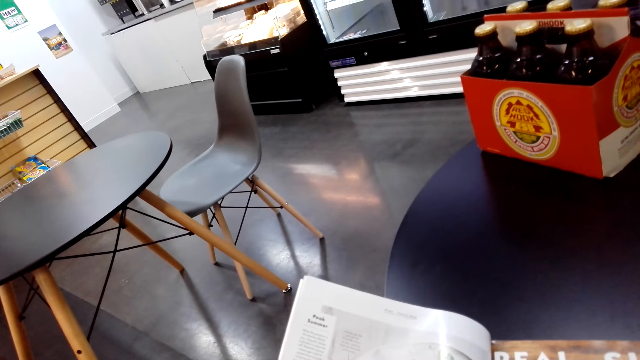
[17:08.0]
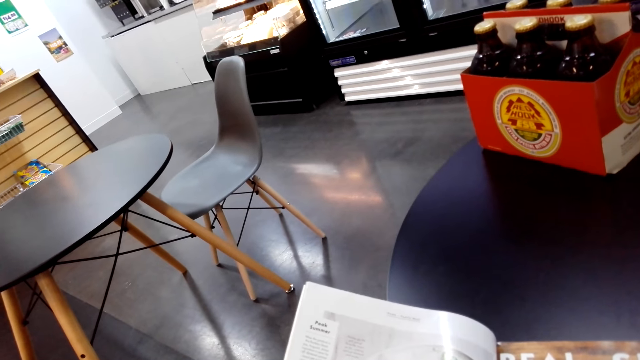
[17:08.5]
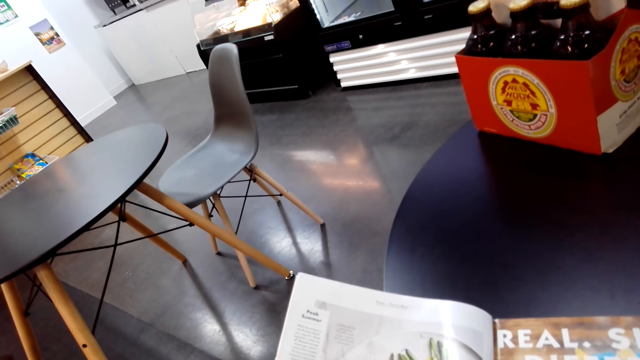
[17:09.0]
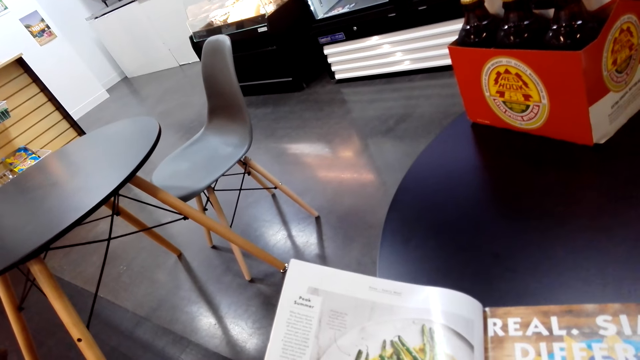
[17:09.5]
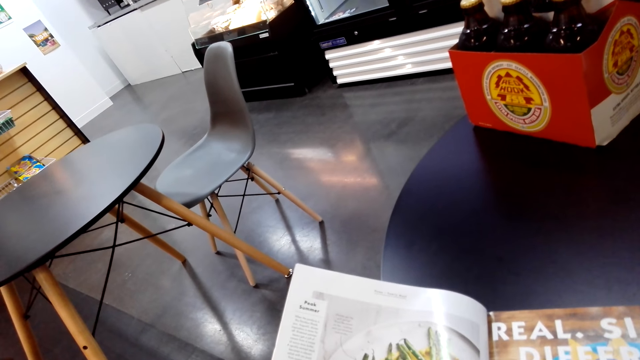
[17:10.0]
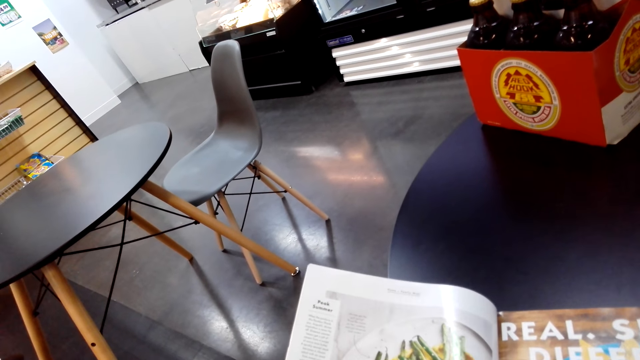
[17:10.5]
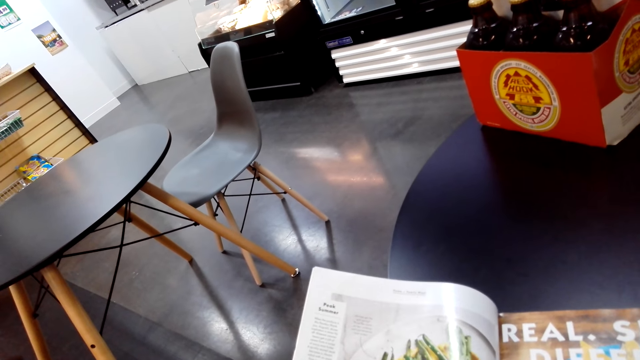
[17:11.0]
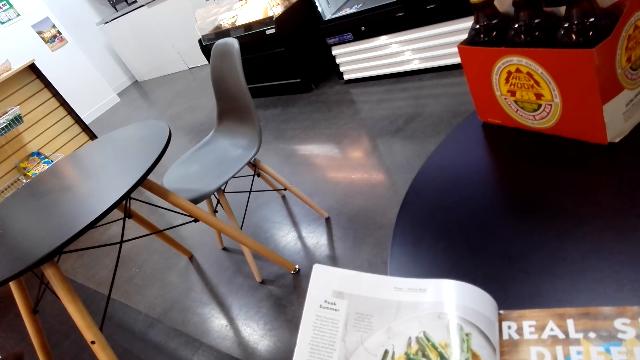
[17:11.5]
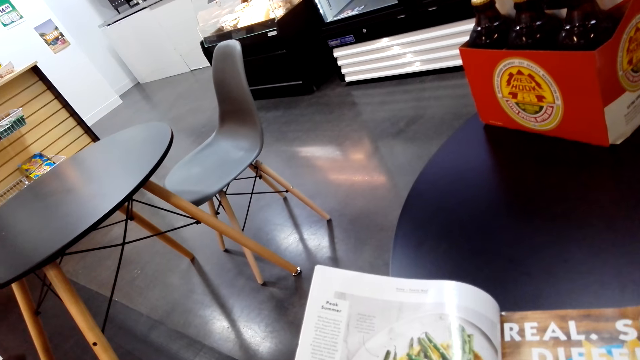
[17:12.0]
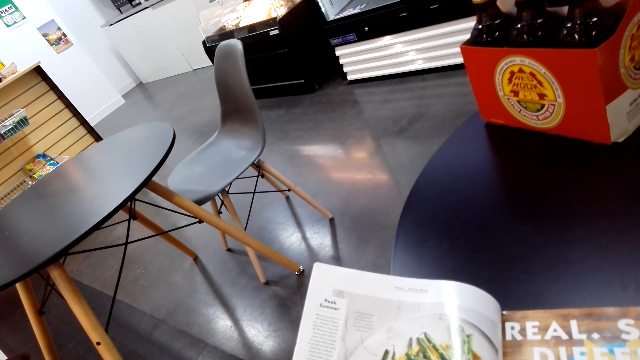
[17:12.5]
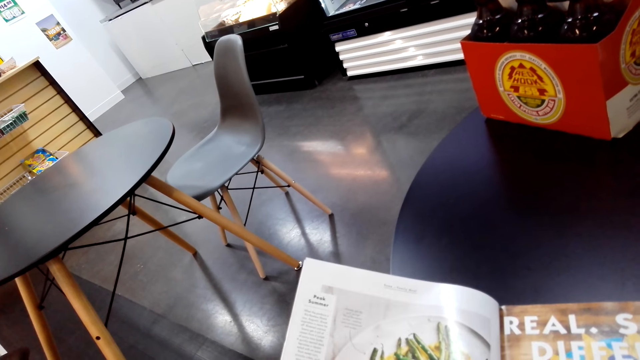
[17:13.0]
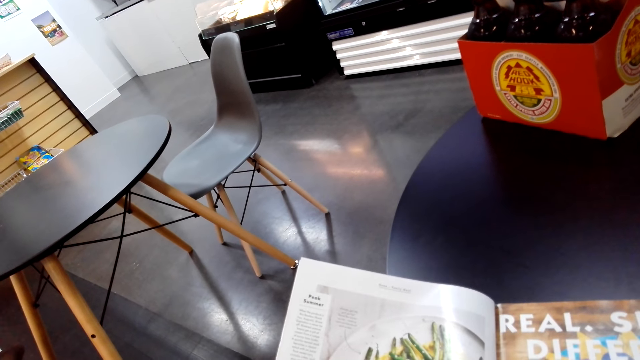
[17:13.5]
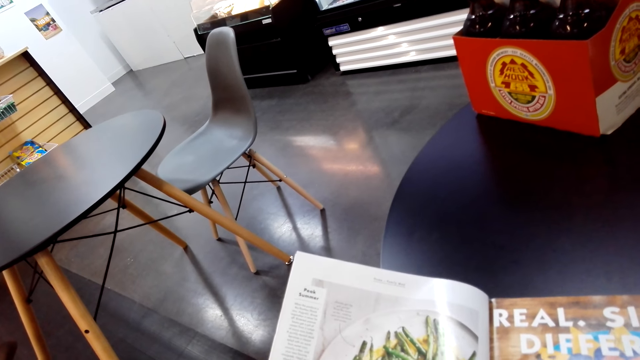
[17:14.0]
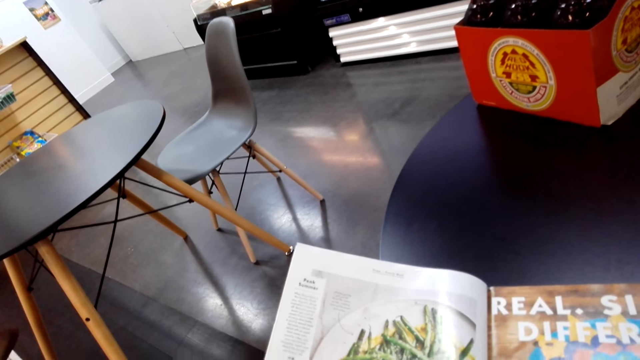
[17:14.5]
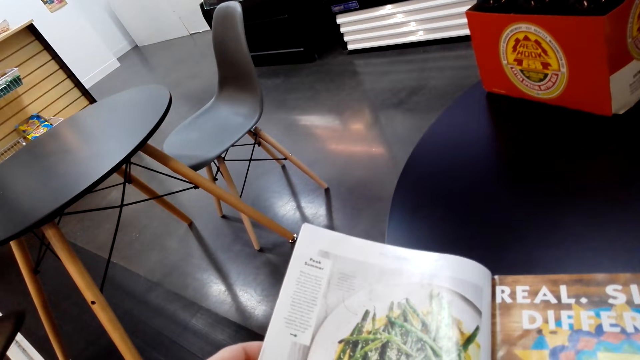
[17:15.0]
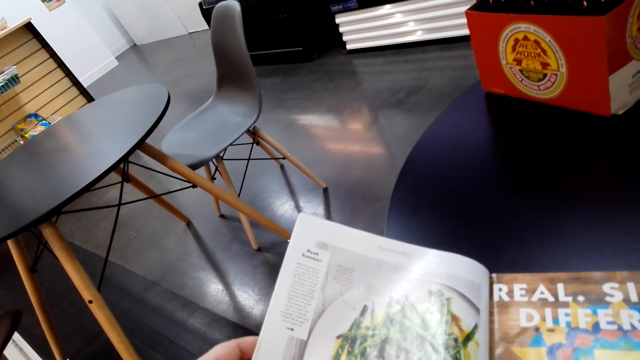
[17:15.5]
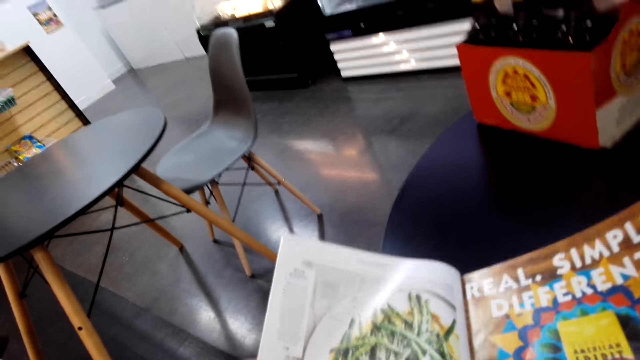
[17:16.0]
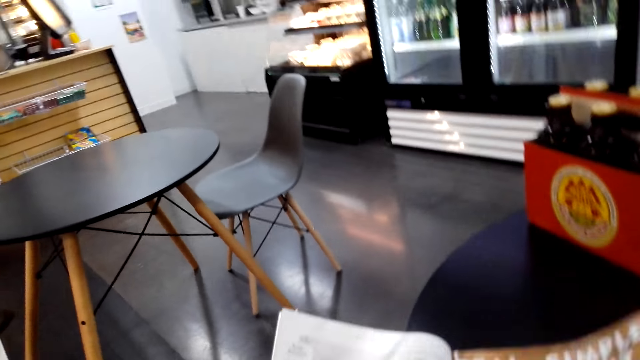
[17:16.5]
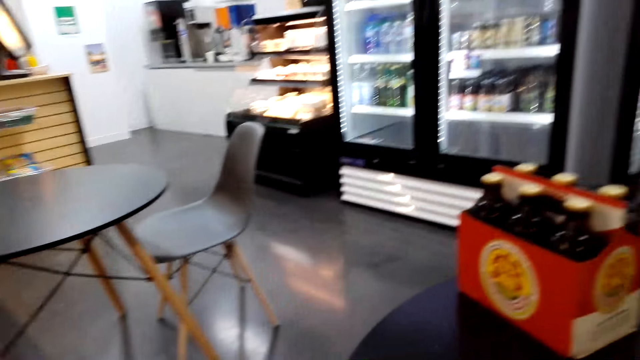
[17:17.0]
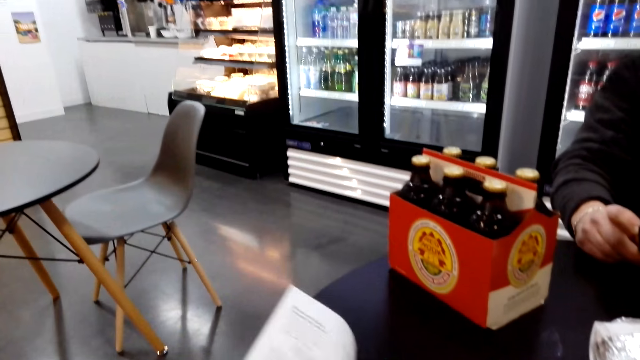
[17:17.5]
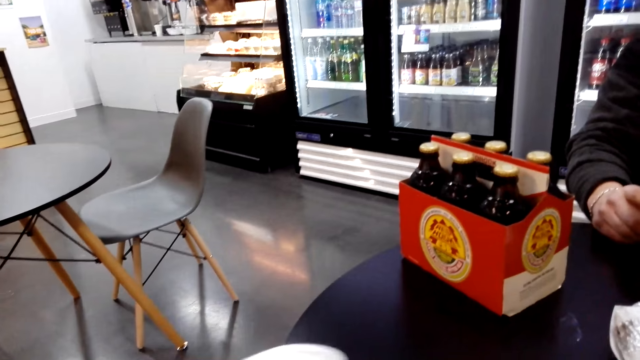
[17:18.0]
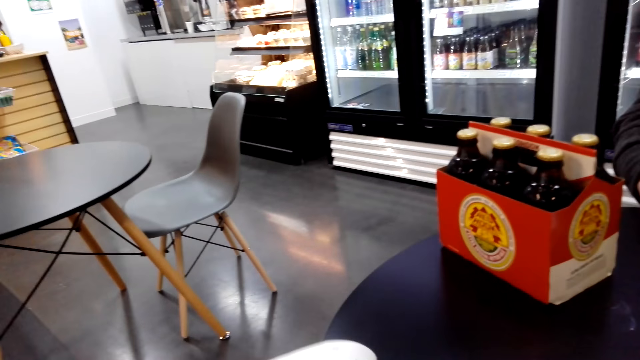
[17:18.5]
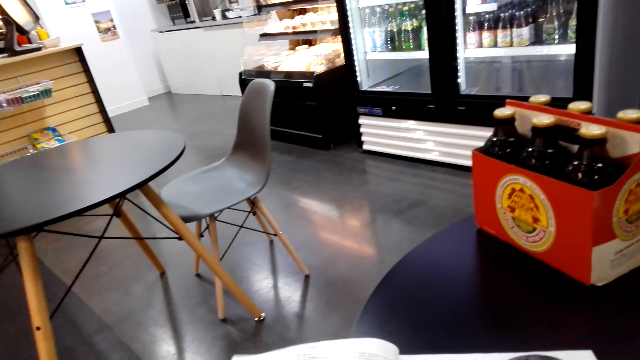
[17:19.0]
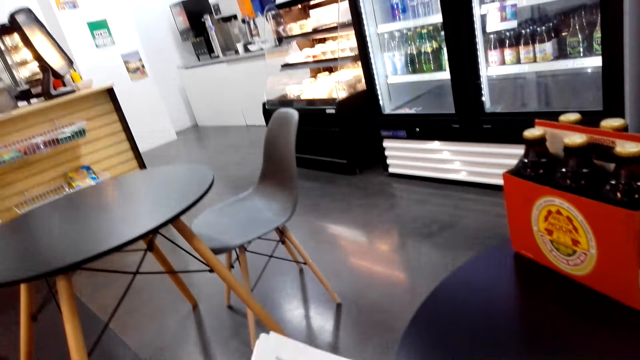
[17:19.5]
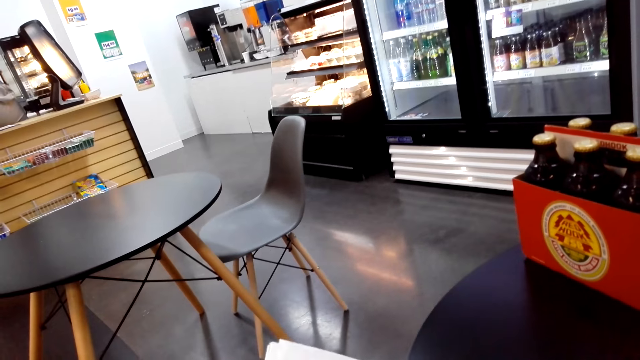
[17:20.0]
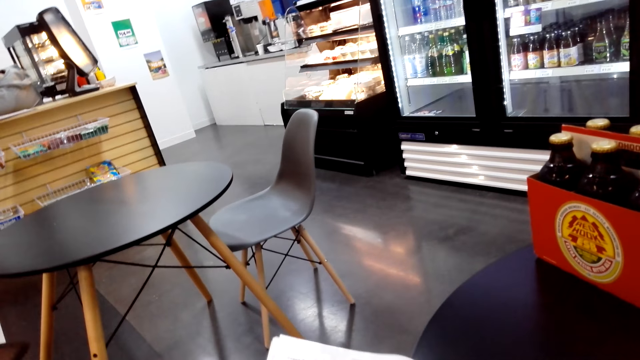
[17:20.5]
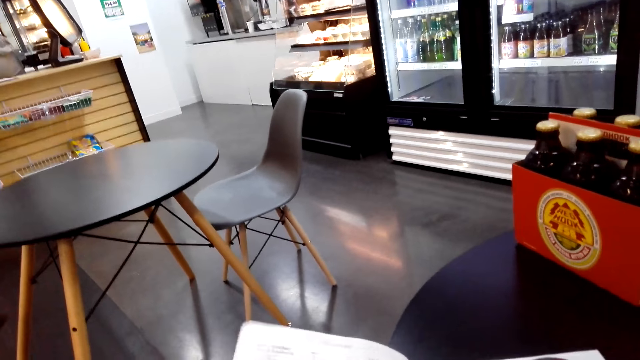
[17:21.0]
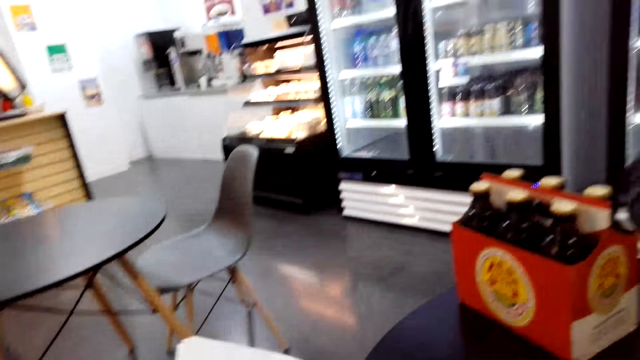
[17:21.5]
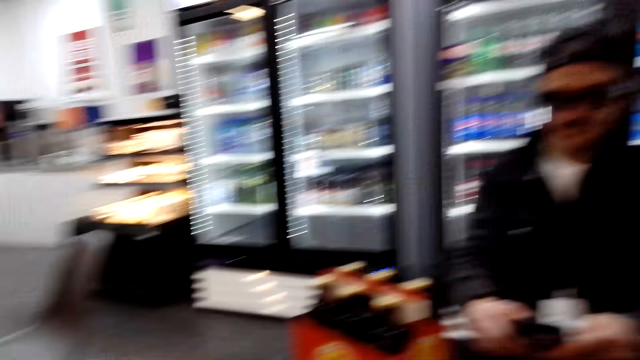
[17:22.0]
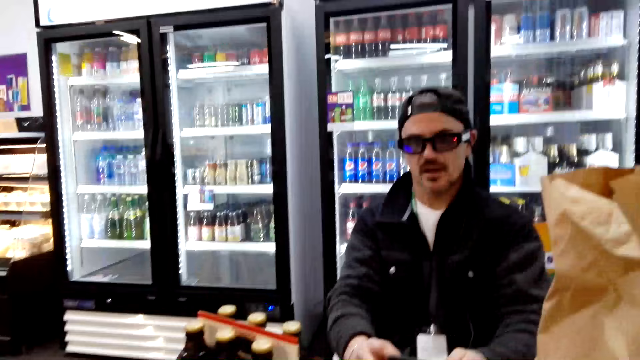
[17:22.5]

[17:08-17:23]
The camera wearer looks around. They turn the page of the book. They lift the book. They converse with the man.

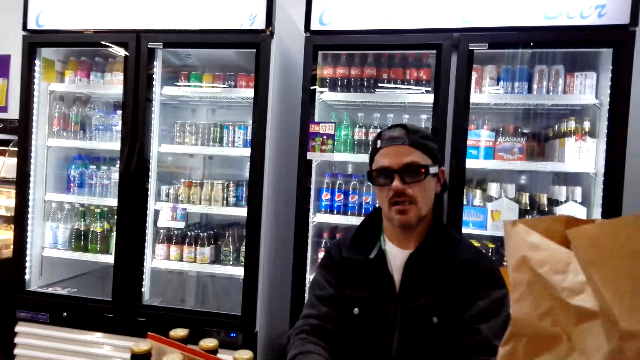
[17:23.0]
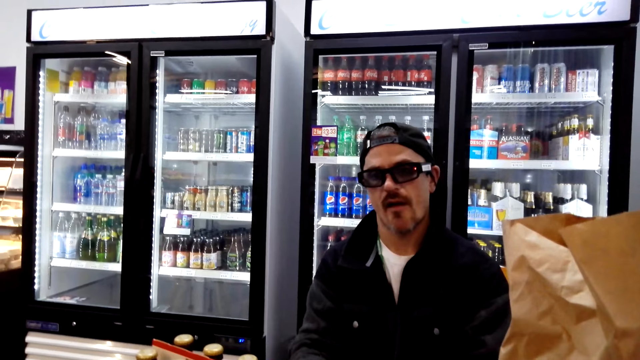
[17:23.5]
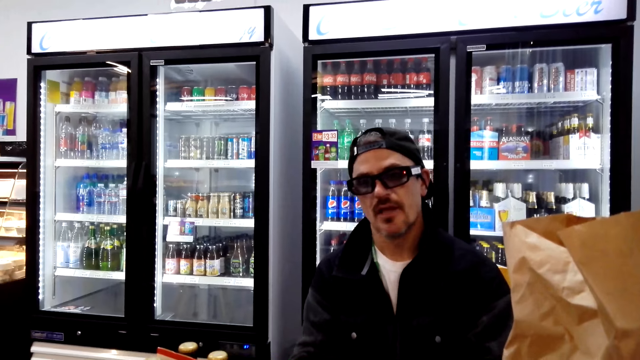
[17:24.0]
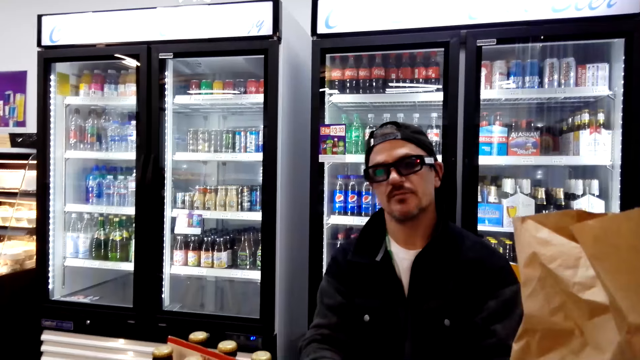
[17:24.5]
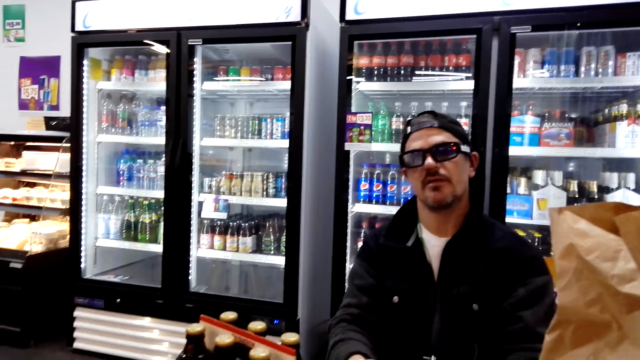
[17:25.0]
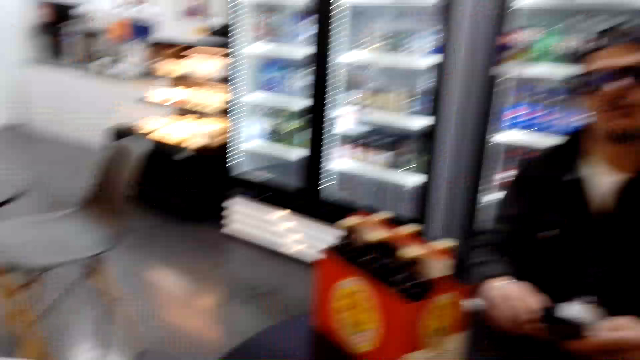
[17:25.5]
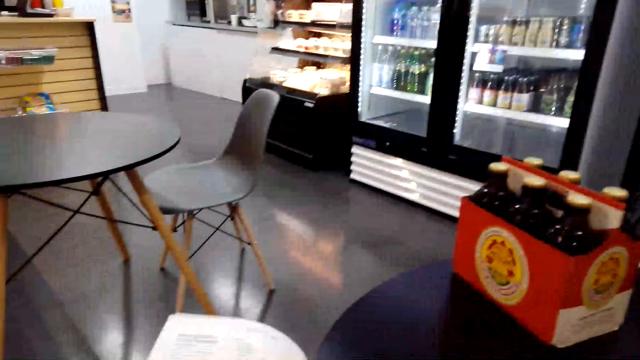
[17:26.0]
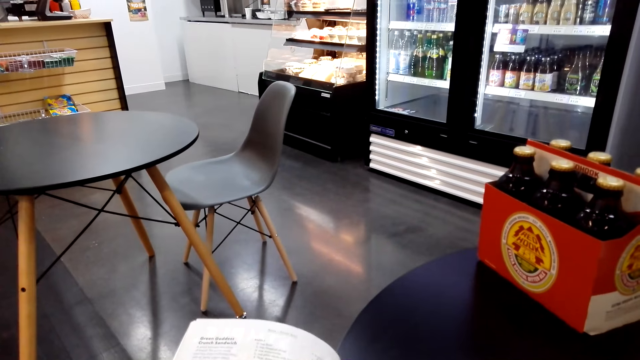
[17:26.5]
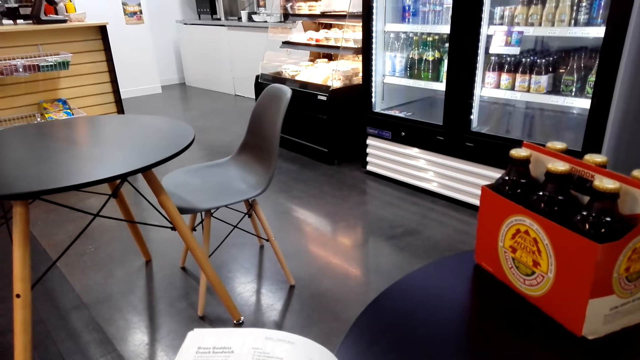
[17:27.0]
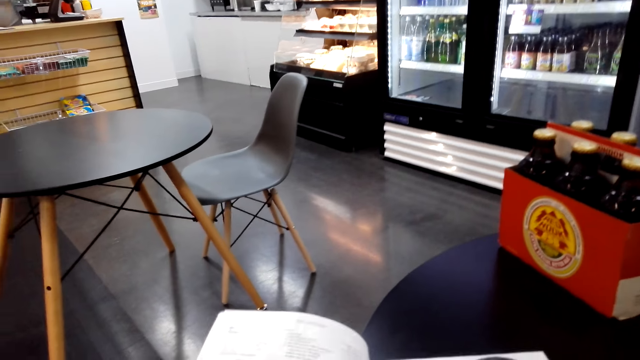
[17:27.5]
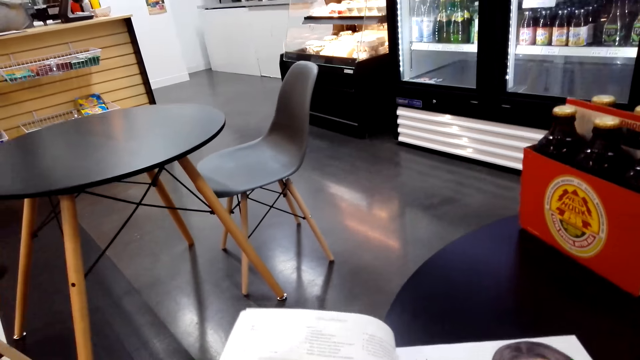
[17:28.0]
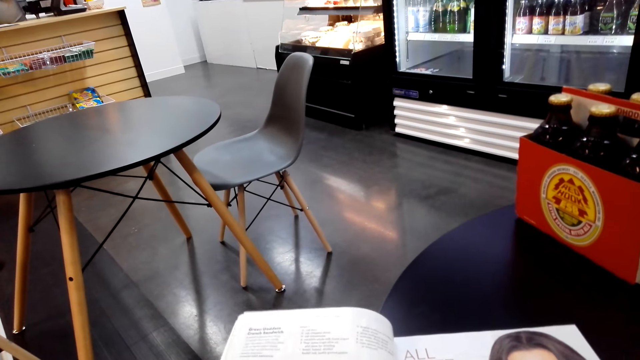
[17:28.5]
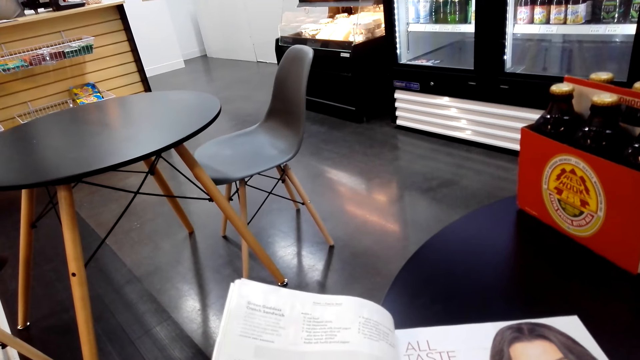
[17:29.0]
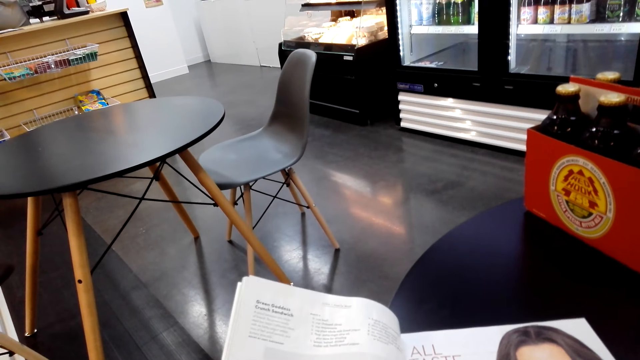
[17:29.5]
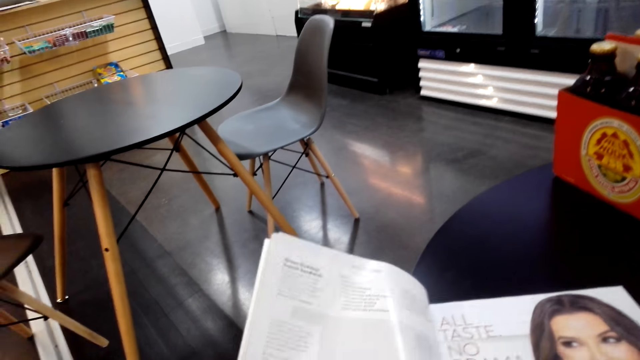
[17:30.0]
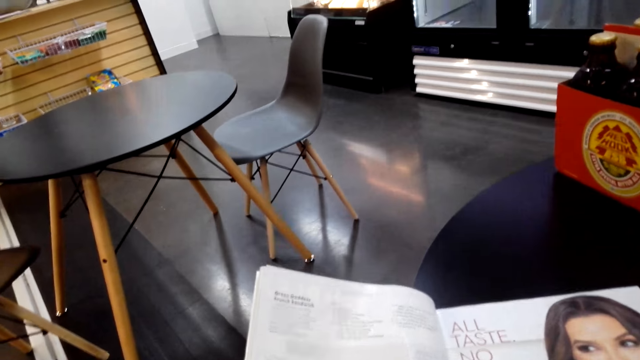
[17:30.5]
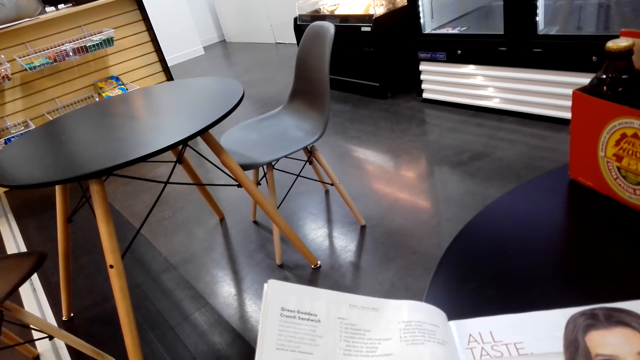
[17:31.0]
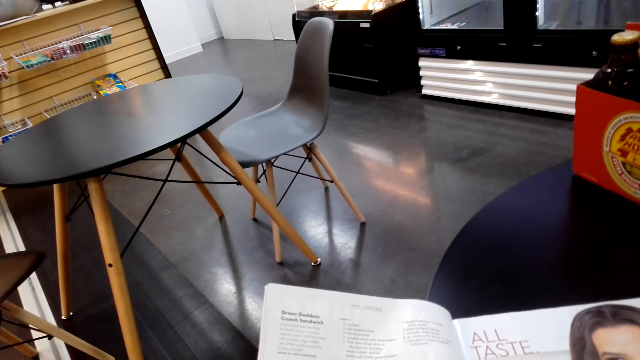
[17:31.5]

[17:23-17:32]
The camera wearer reads the book.
